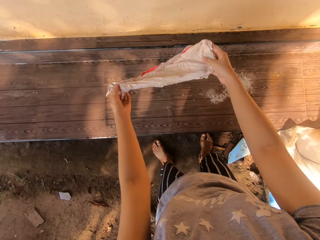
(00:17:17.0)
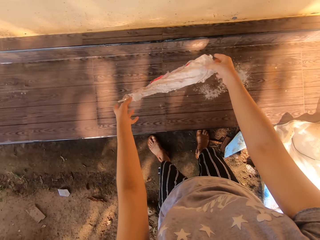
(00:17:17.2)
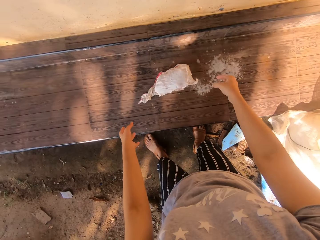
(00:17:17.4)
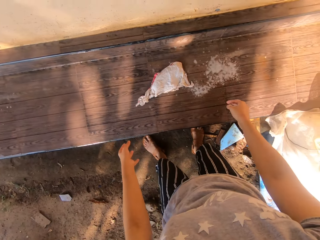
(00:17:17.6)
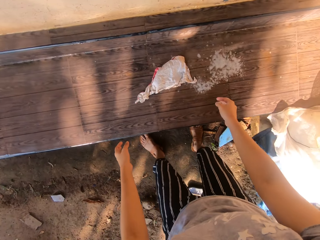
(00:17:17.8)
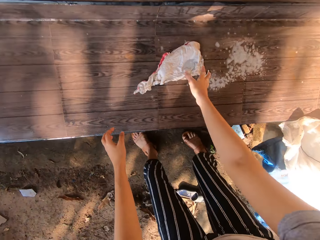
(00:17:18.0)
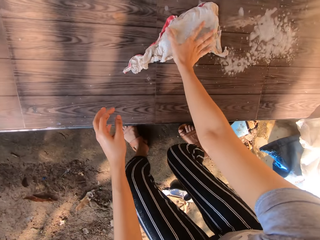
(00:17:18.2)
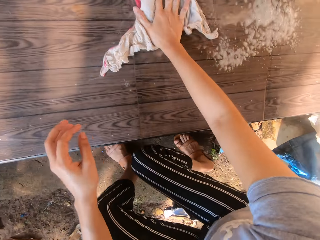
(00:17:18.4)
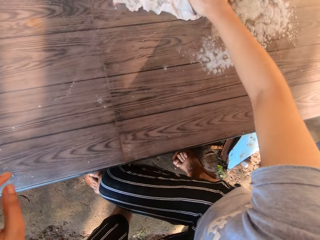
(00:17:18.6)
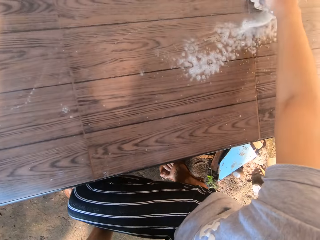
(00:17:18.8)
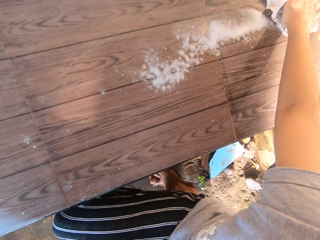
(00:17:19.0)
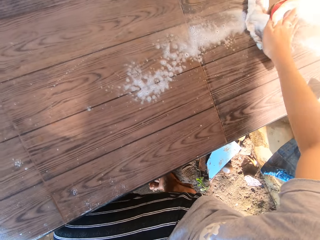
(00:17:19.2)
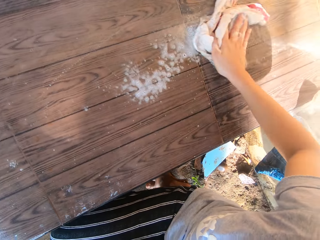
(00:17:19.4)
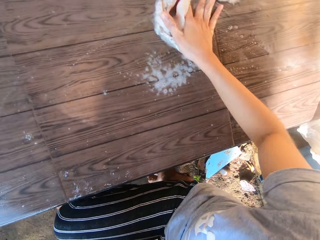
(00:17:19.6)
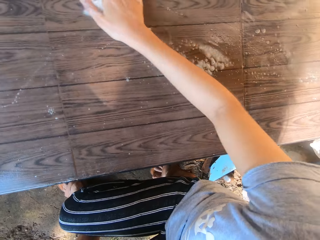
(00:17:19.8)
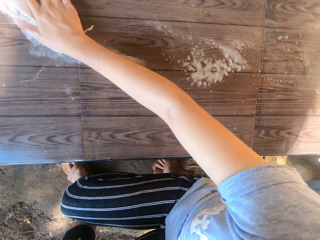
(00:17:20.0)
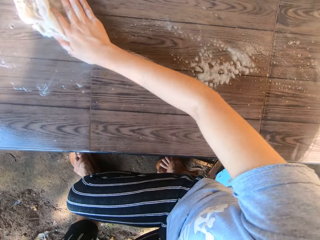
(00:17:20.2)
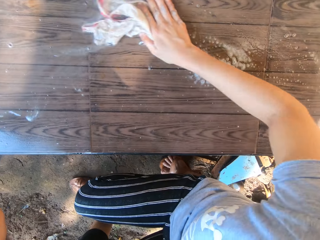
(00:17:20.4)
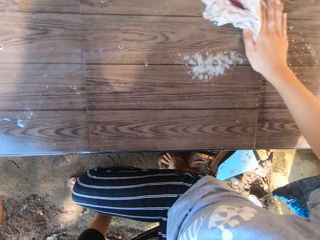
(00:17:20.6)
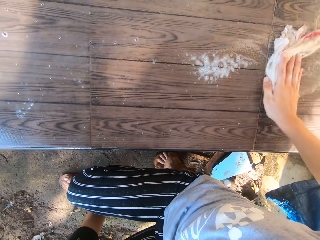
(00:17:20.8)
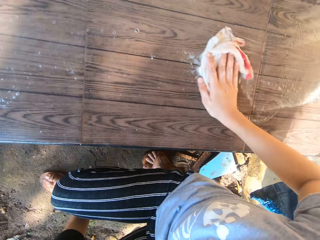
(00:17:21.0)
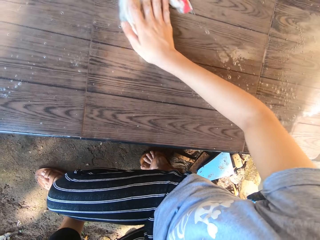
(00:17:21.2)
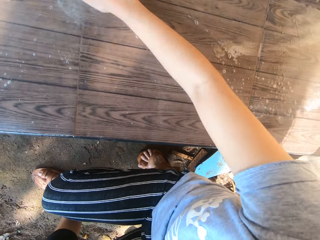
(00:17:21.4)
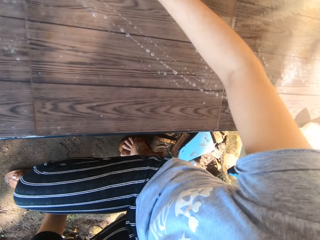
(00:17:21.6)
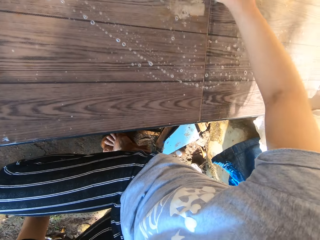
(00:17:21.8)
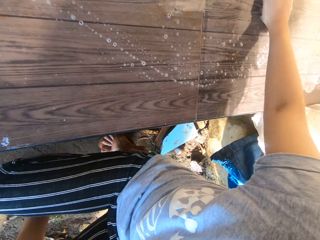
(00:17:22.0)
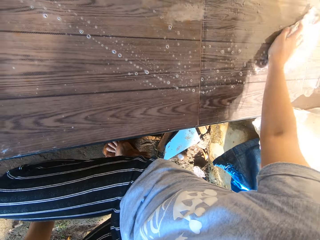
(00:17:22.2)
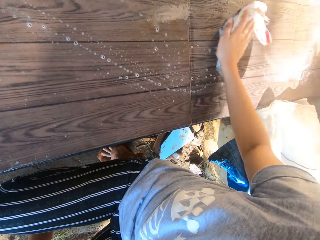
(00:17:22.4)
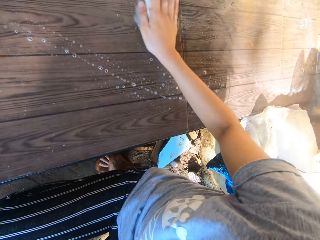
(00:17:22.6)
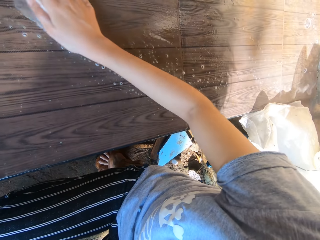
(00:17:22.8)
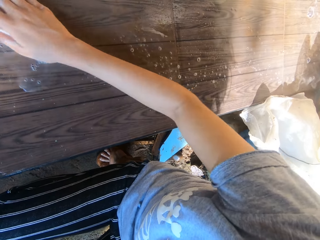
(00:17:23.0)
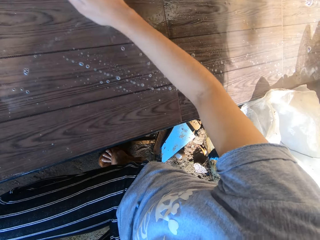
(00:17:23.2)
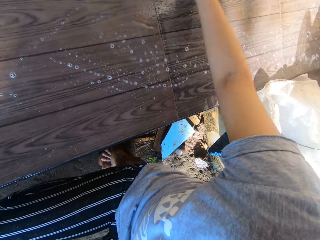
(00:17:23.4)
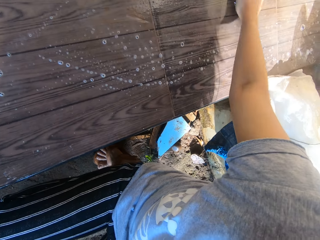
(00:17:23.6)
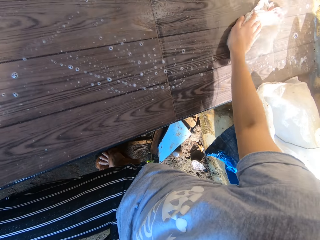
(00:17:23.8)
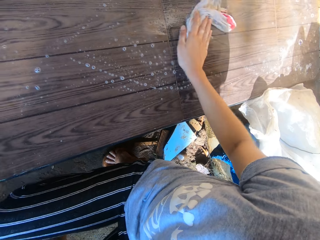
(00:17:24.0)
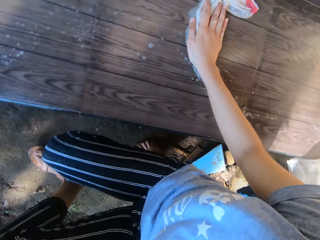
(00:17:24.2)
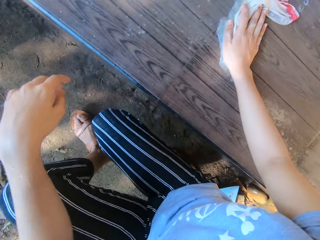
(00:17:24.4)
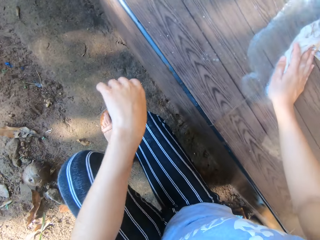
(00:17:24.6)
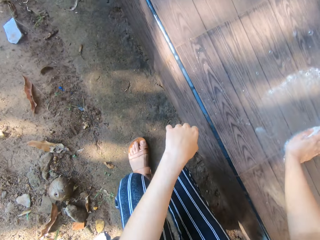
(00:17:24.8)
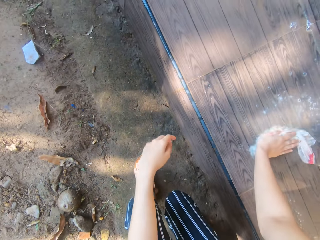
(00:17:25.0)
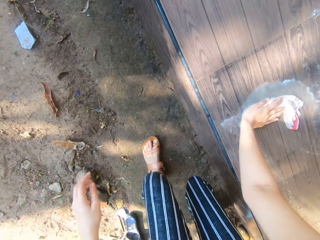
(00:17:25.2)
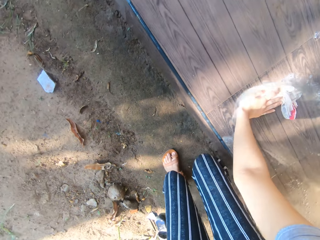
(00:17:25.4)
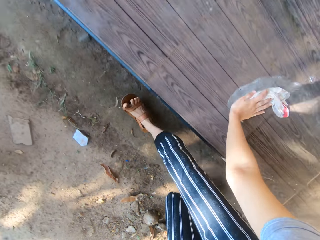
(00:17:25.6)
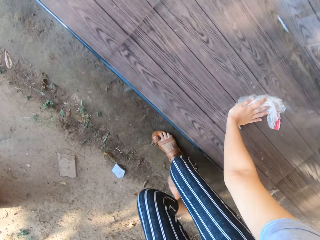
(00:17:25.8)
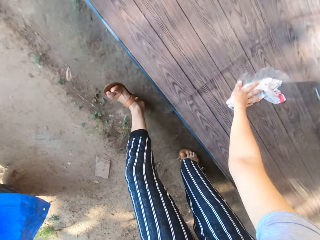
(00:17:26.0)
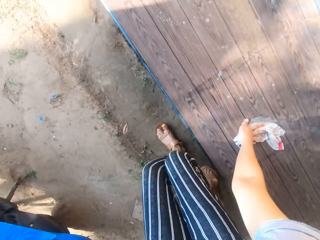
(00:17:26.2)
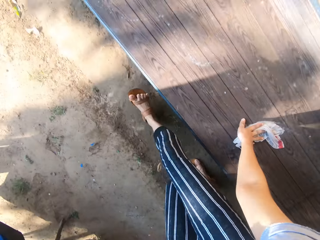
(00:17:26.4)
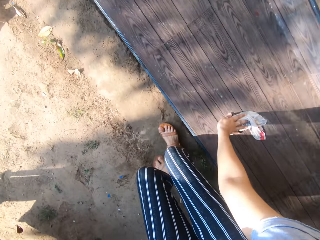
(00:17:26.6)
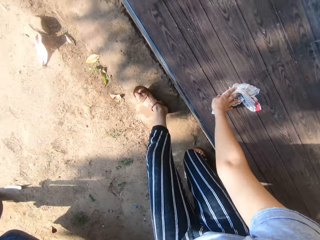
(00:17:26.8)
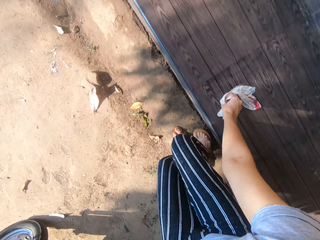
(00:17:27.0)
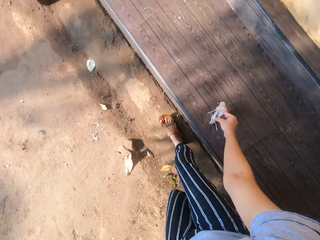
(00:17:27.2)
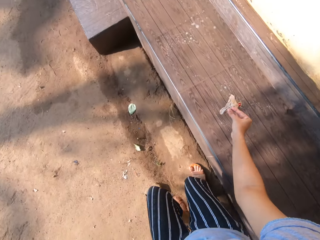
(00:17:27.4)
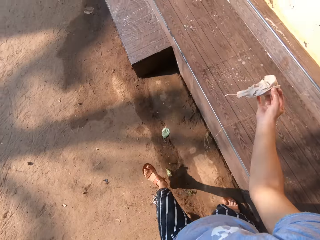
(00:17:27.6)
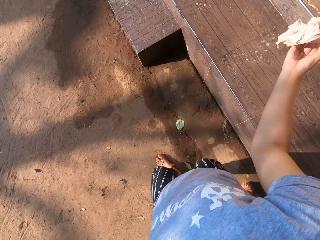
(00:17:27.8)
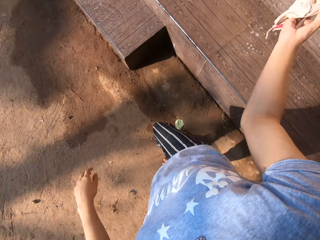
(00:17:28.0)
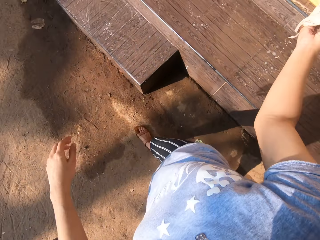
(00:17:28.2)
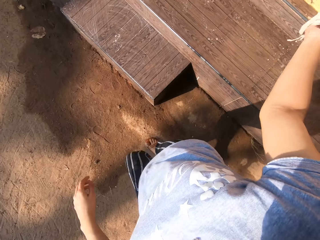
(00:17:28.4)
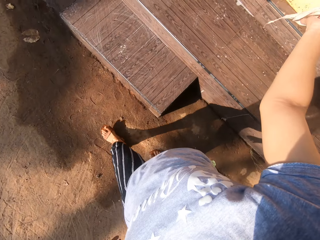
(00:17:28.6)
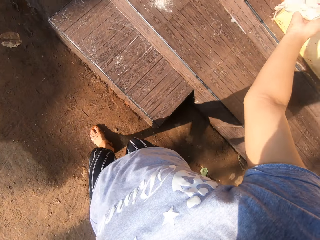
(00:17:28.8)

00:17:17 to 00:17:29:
The camera wearer drops the wet rag in her hands on the tiled pavement. She squats by the tiled pavement, places her left hand on her left knee, and cleans the tiled pavement with the wet rag with her right hand. She stands up. She cleans on the surface. She takes the wet rag from the tiled pavement with her right hand. She raises the cloth.

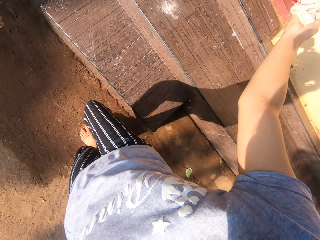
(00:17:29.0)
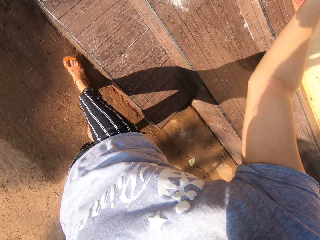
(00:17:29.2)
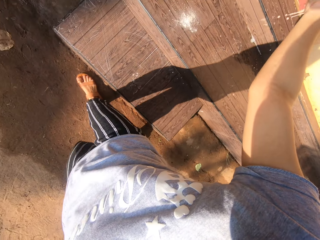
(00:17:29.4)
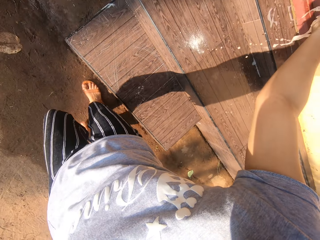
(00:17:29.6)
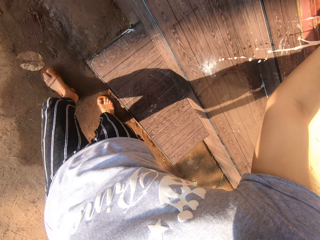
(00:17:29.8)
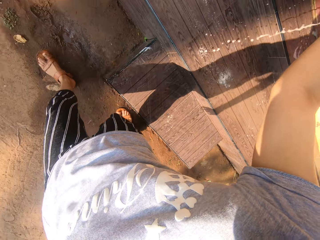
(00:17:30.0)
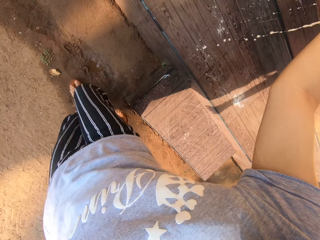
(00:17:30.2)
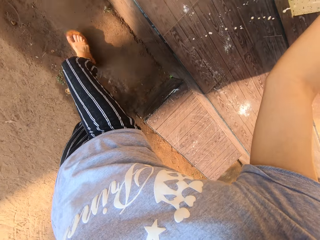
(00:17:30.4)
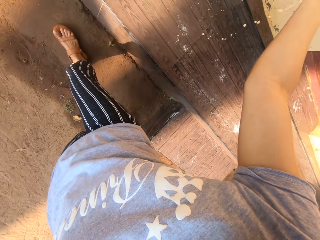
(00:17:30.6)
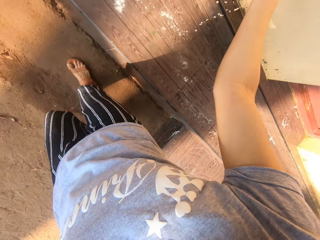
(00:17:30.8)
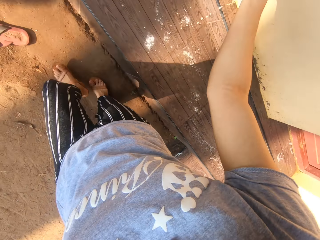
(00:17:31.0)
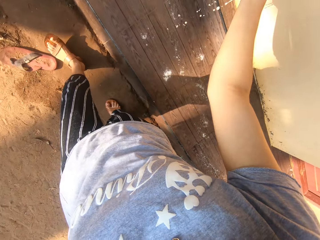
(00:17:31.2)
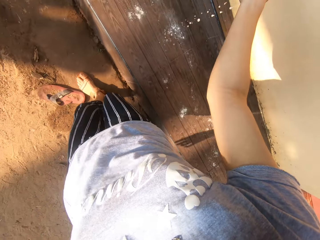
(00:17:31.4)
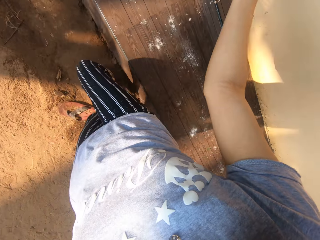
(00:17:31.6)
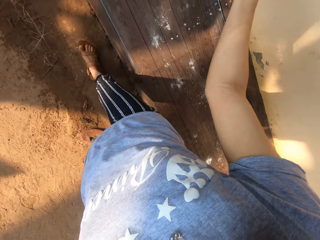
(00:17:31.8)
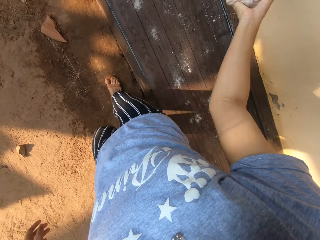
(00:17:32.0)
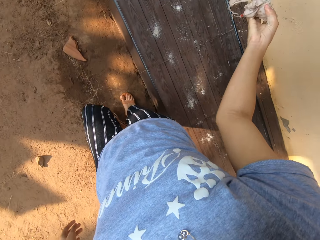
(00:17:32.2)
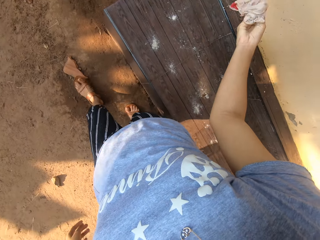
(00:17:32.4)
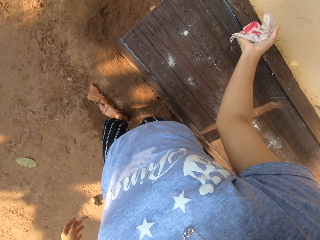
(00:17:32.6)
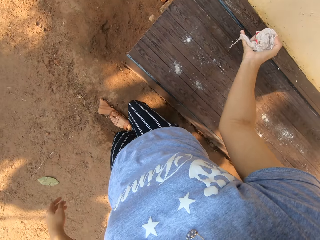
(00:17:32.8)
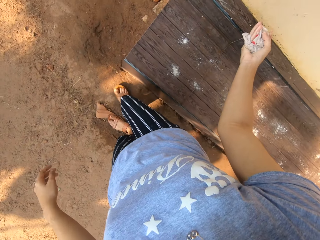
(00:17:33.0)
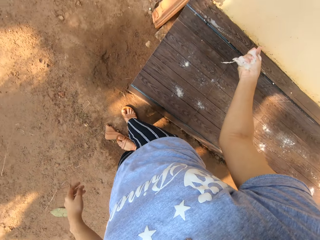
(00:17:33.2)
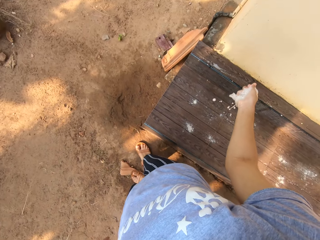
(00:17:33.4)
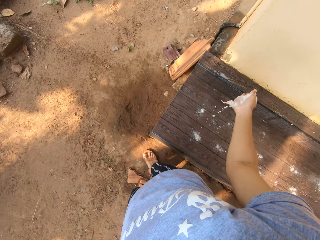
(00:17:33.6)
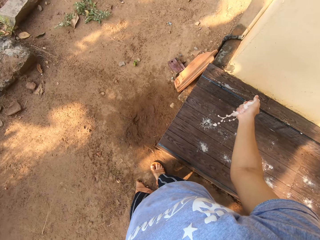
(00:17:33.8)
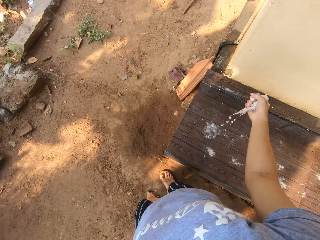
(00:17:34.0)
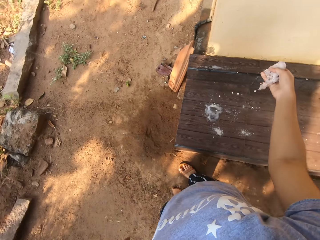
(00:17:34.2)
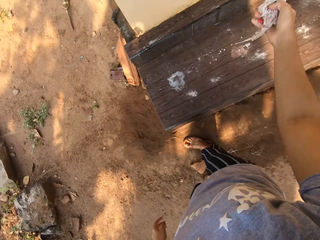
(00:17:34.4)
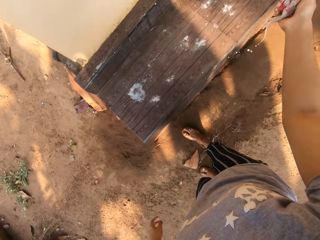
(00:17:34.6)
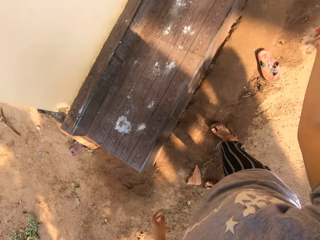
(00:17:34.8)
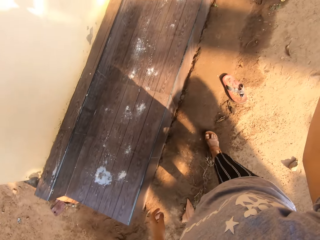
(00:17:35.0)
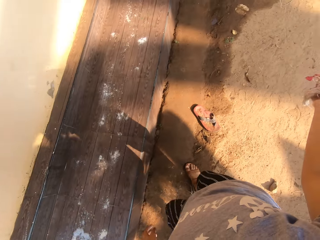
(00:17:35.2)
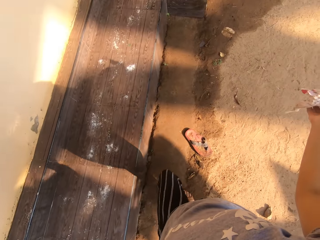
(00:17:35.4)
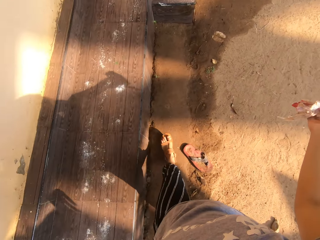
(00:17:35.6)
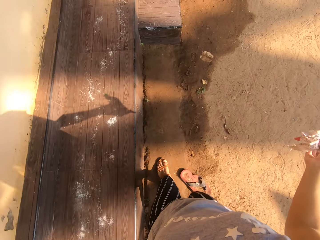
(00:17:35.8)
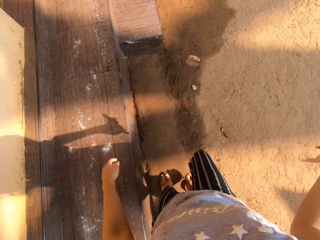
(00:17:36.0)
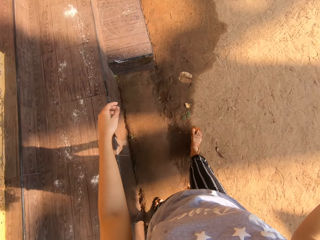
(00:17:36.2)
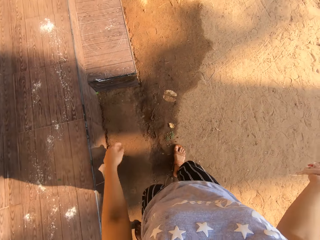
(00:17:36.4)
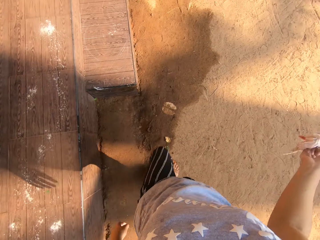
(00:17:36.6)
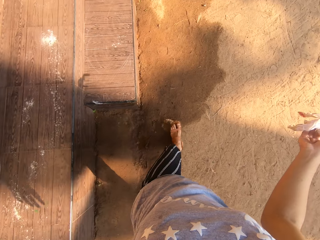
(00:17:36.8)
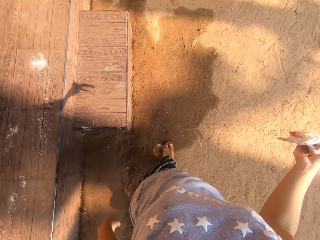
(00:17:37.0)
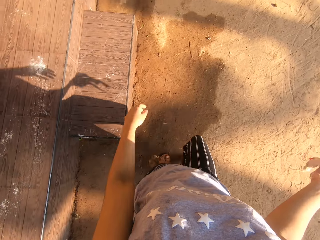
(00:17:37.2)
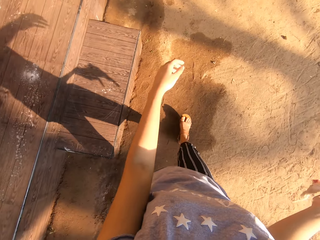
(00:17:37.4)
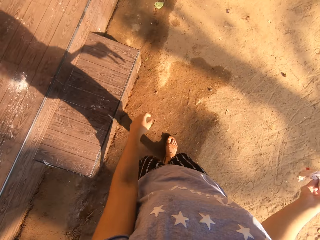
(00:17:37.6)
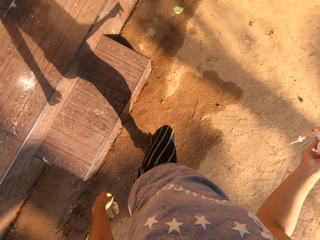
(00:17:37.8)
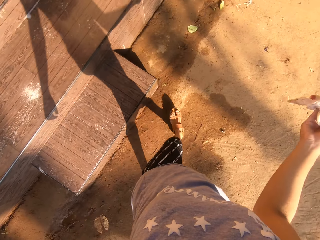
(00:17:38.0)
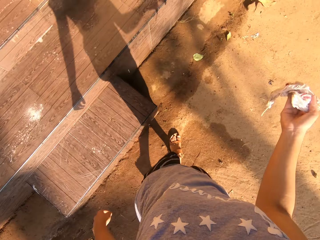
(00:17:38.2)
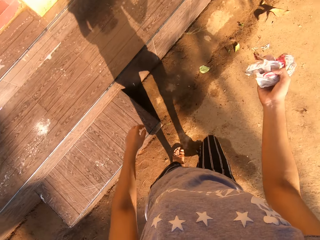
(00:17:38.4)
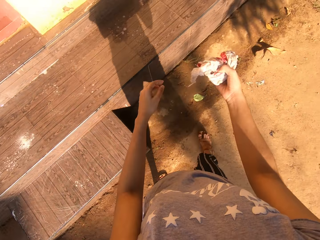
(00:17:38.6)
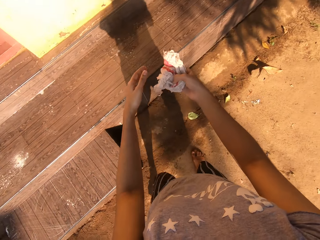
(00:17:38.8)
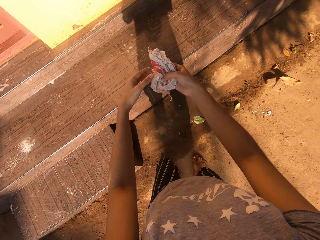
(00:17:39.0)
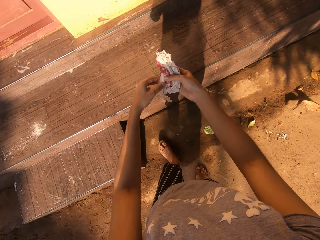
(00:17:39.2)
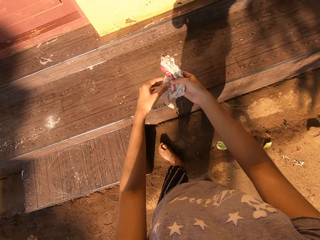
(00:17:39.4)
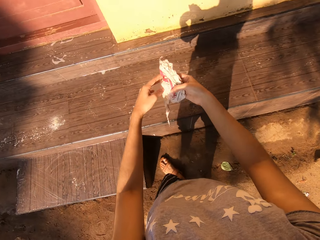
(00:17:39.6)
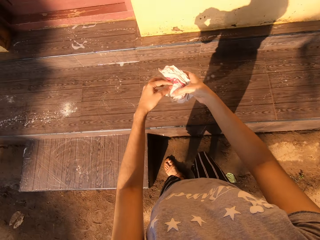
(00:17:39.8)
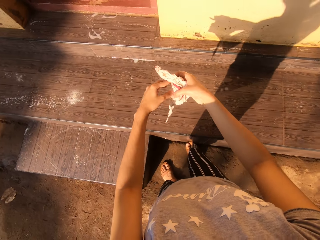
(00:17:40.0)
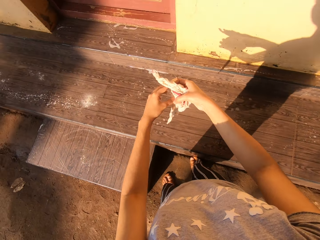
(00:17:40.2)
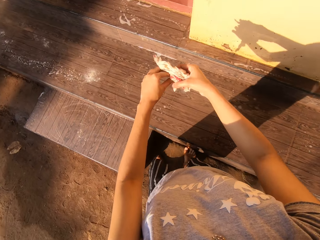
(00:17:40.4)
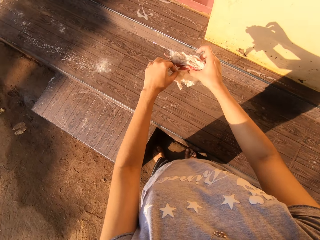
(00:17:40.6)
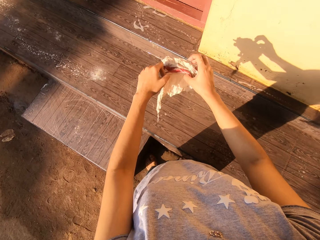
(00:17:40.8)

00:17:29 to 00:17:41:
The camera wearer squeezes out lather from the wet rag in her right hand on the tiled pavement. She moves around. She moves around, turns right, and moves around. She spreads the wet rag with both hands.
